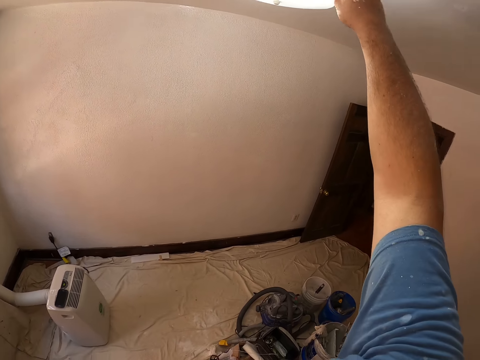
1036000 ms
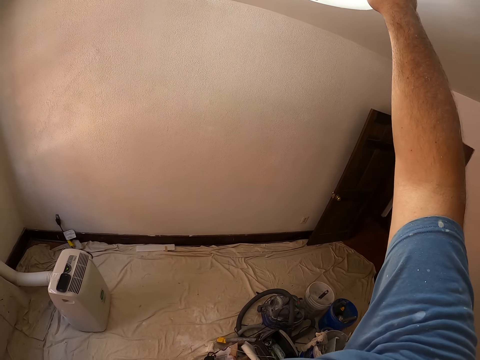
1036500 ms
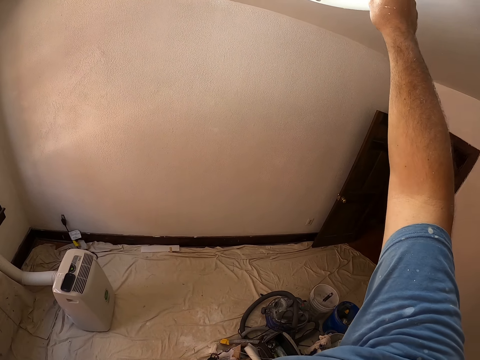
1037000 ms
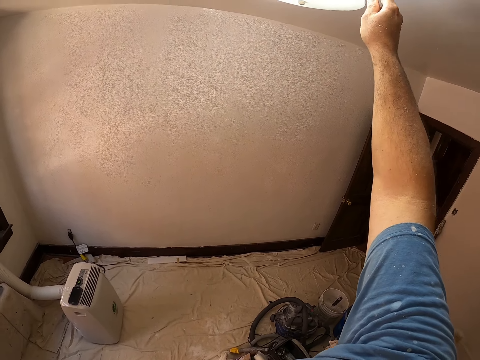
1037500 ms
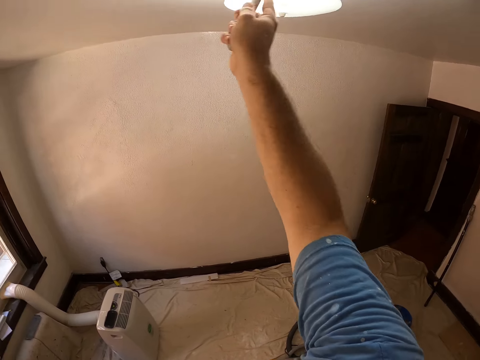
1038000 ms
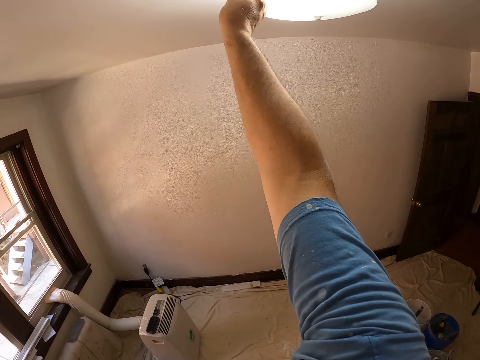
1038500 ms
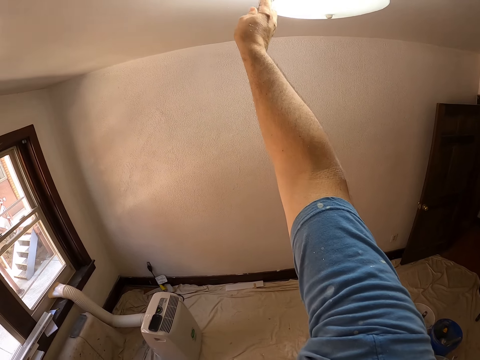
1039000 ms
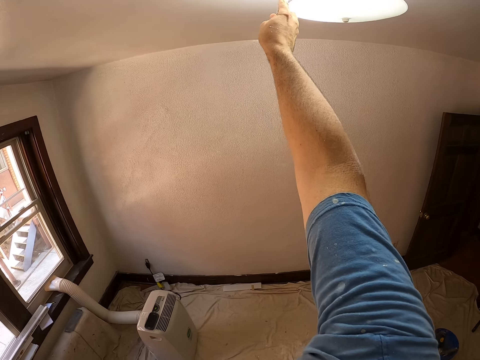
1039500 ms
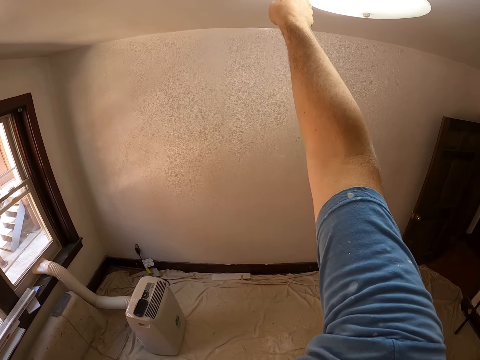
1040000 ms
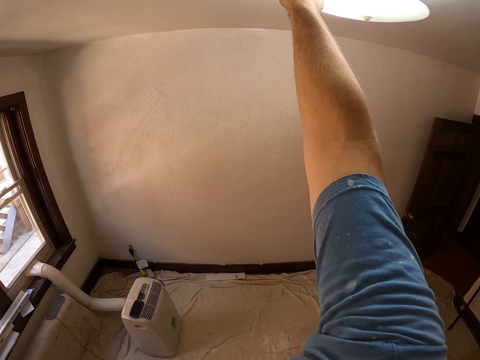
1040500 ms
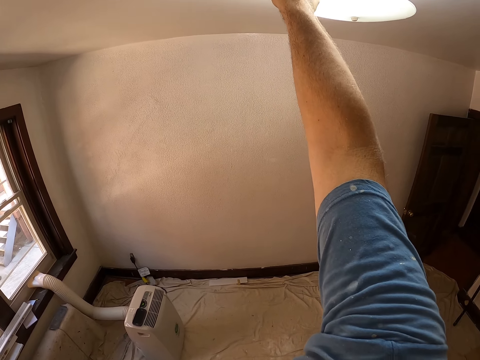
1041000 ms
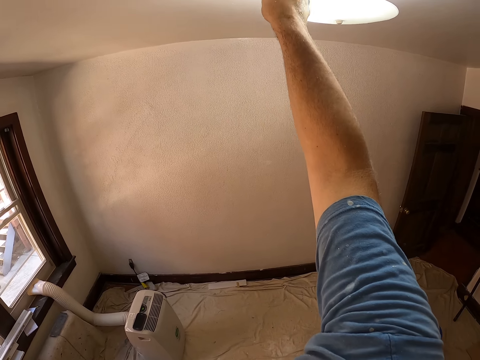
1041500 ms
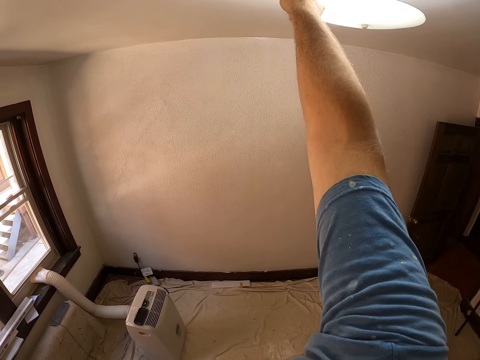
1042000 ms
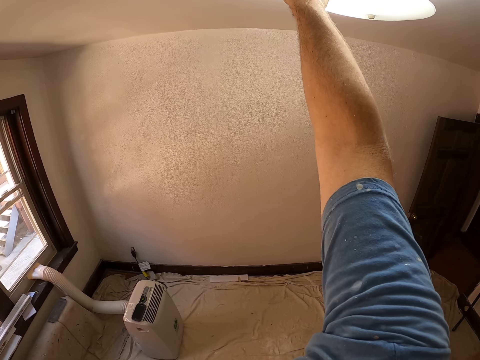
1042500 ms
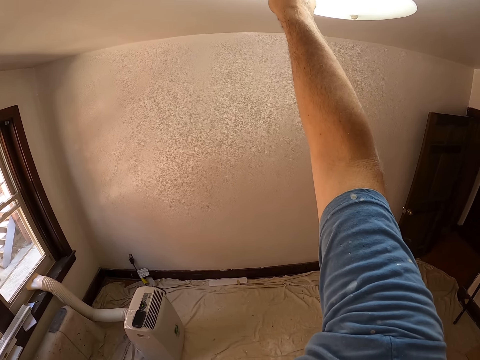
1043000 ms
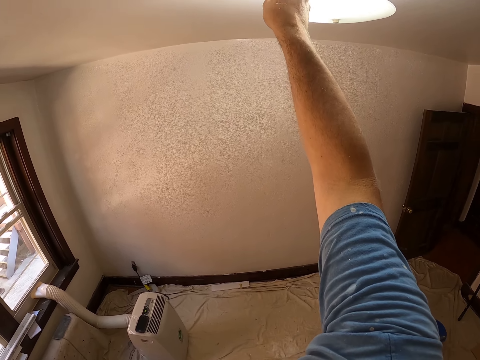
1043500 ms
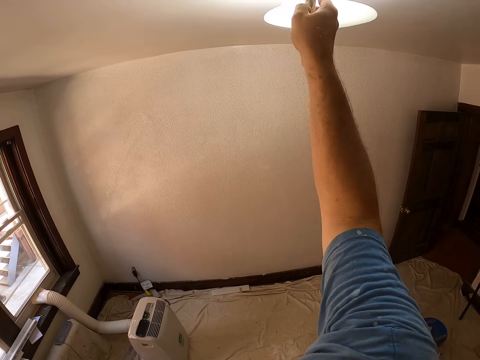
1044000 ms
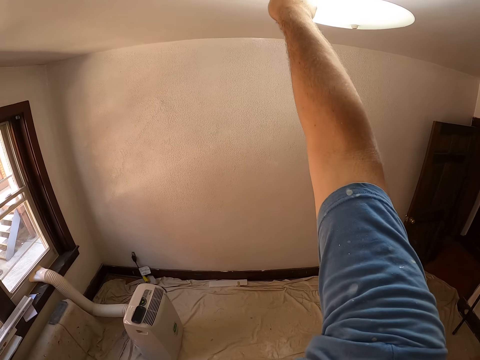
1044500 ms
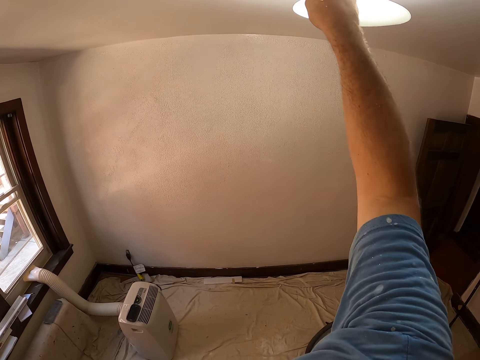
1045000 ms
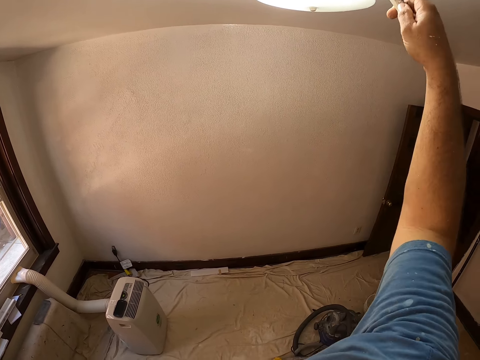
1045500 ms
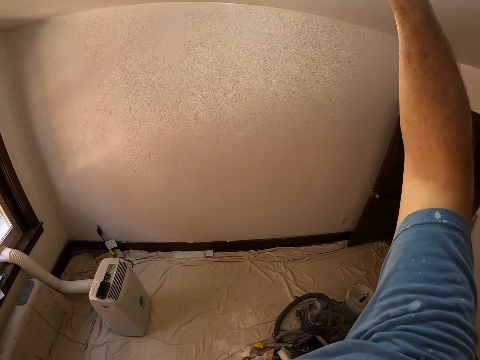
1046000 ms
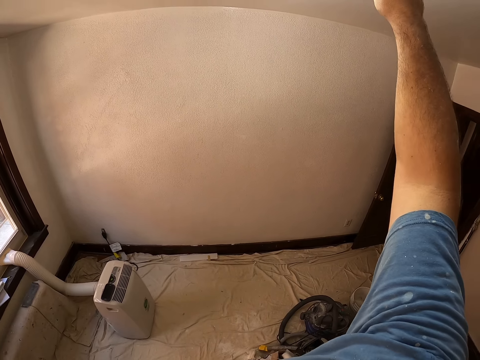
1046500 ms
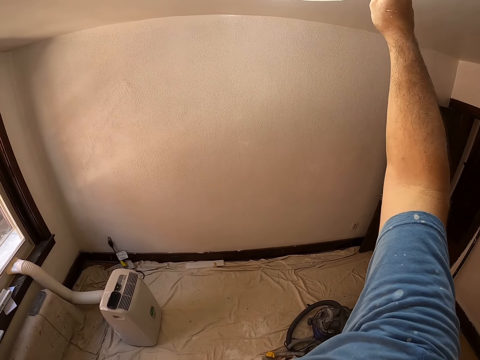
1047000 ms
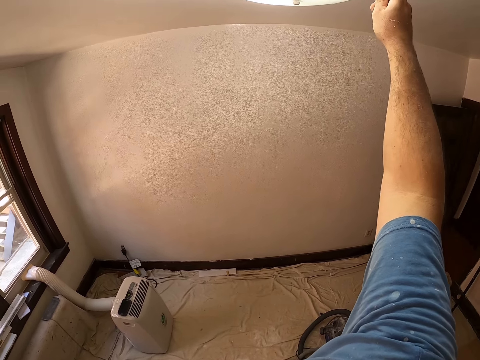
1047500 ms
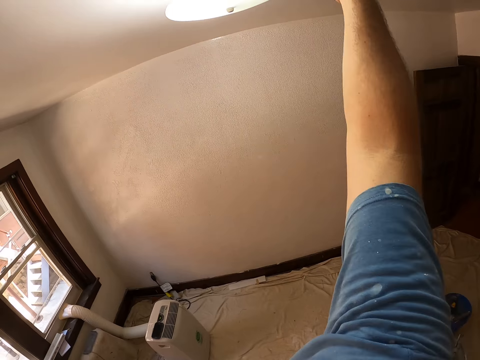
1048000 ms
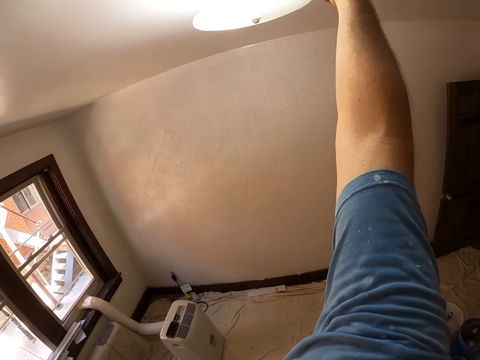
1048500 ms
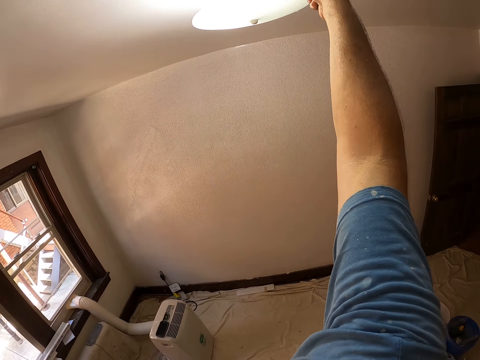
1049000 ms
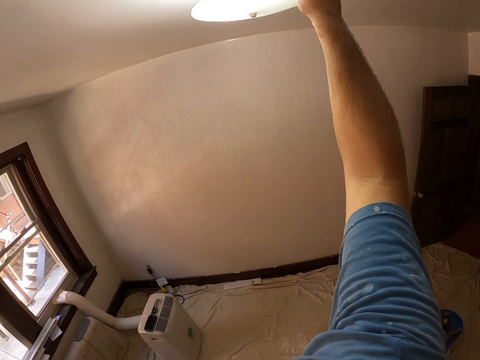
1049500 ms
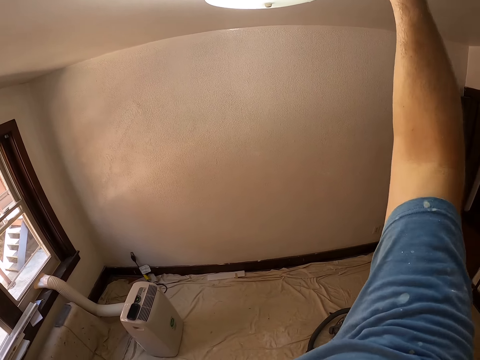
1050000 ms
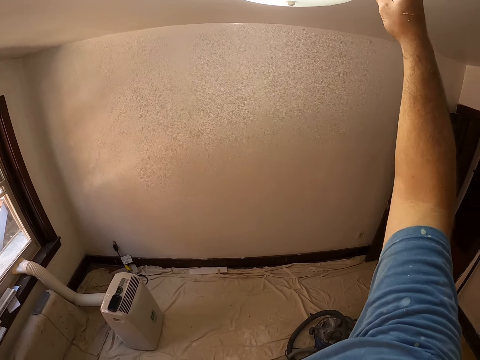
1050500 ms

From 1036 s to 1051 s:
The camera wearer paints the ceiling of the room with the paint brush.

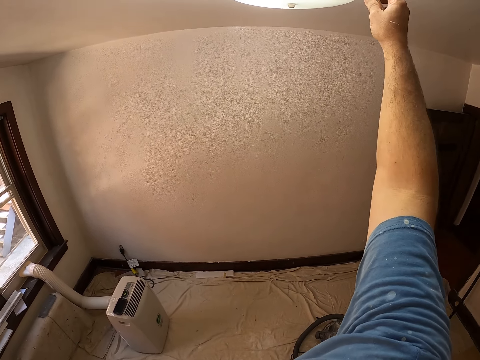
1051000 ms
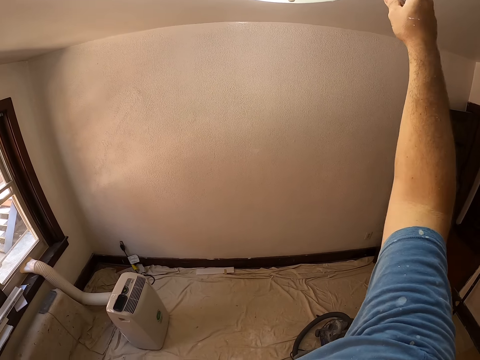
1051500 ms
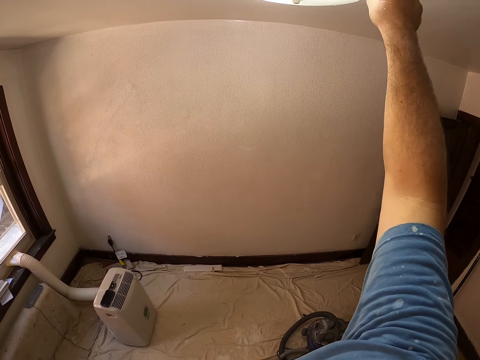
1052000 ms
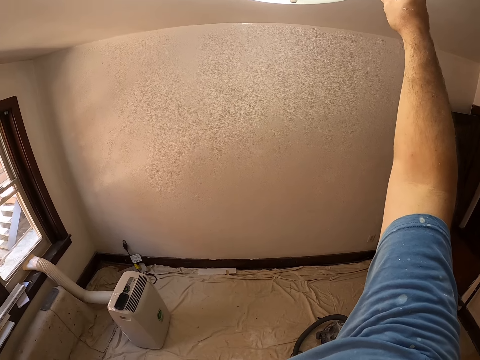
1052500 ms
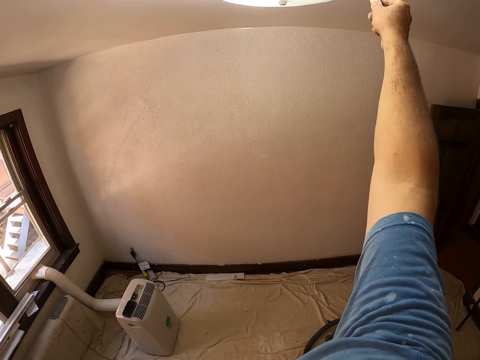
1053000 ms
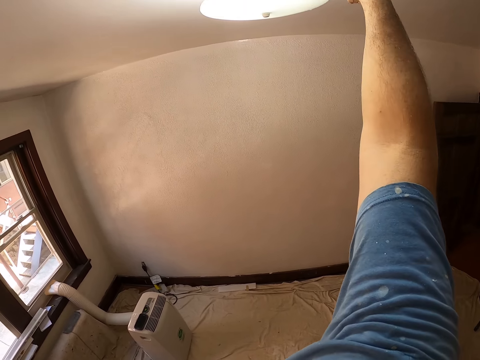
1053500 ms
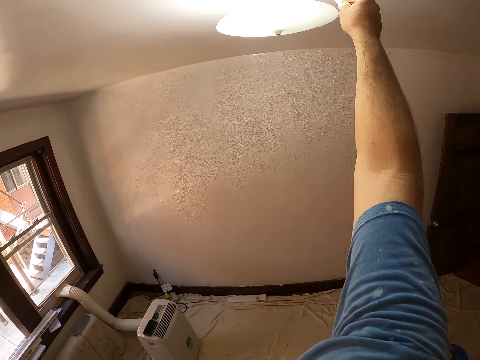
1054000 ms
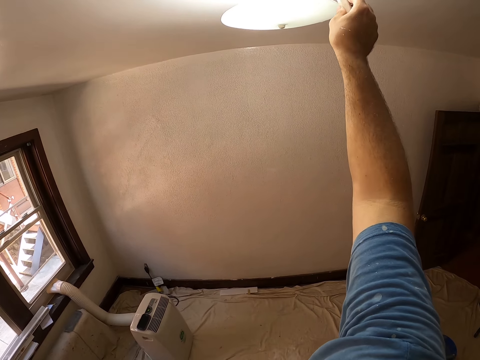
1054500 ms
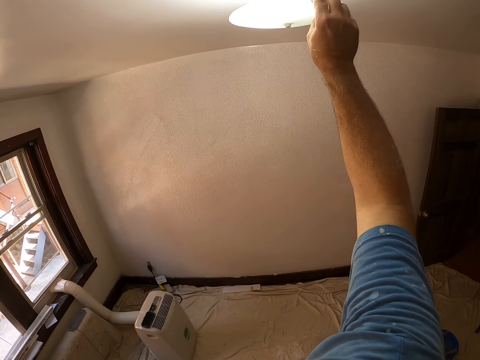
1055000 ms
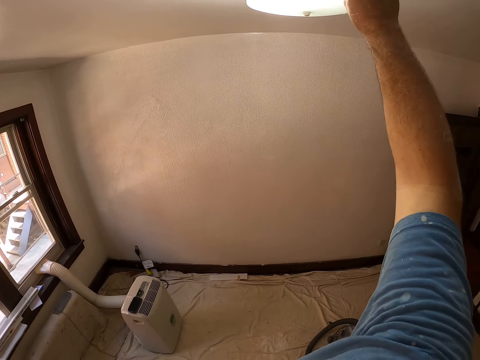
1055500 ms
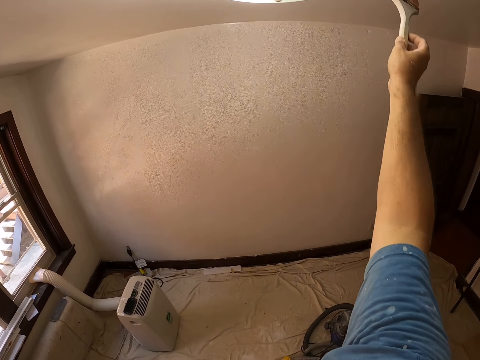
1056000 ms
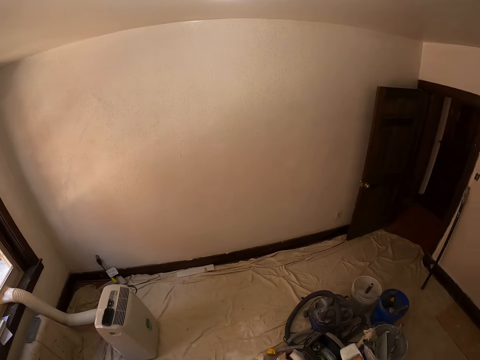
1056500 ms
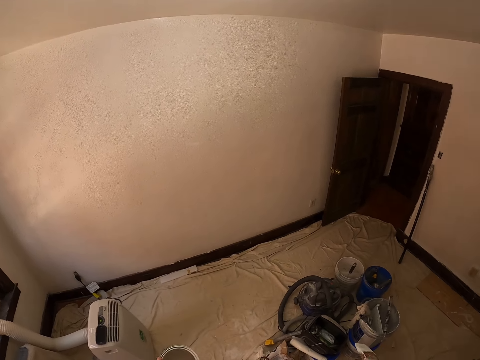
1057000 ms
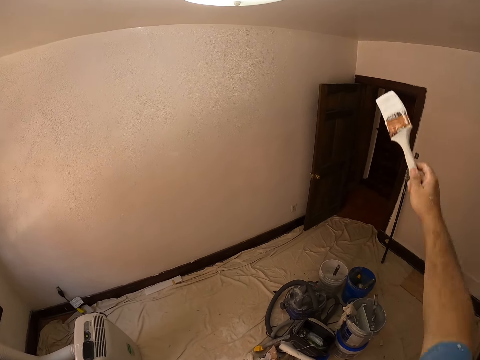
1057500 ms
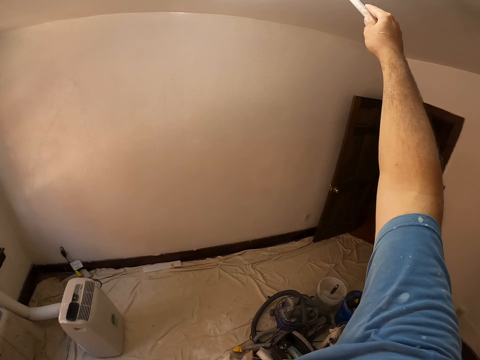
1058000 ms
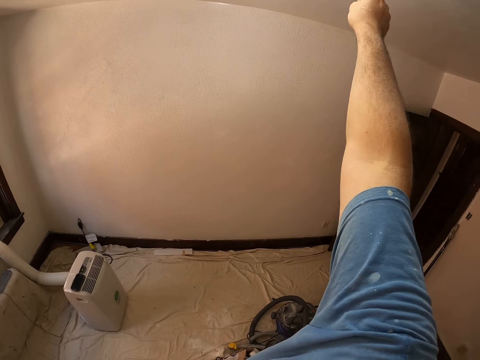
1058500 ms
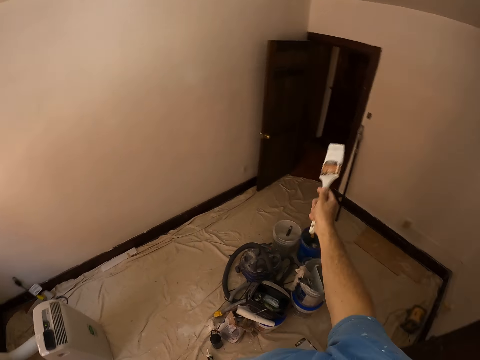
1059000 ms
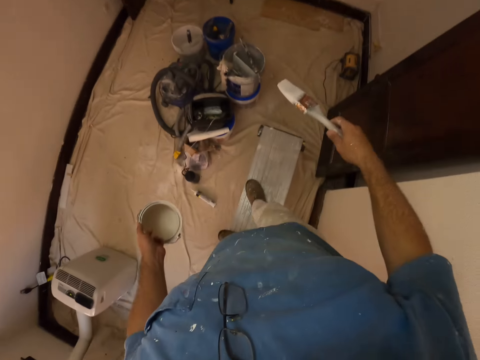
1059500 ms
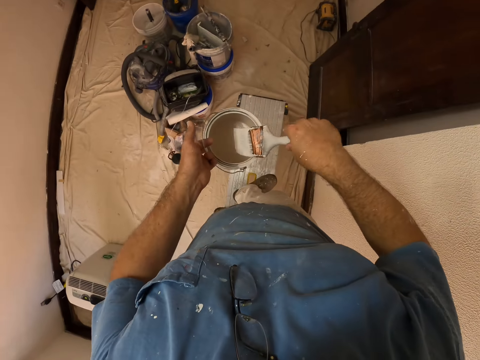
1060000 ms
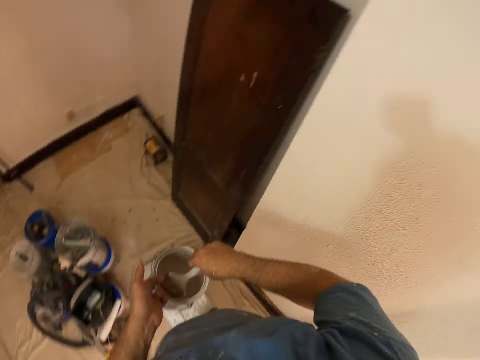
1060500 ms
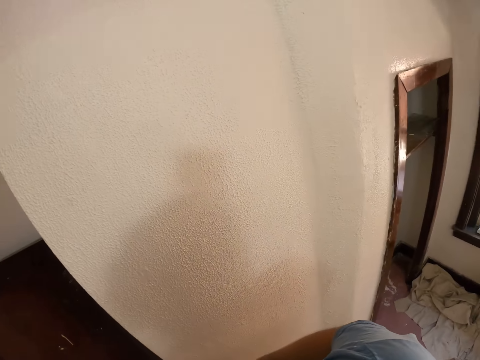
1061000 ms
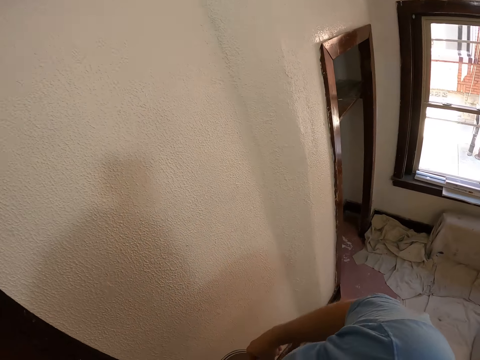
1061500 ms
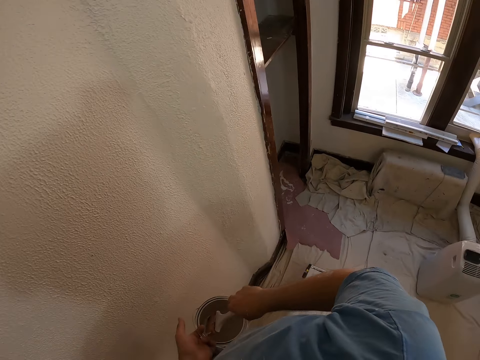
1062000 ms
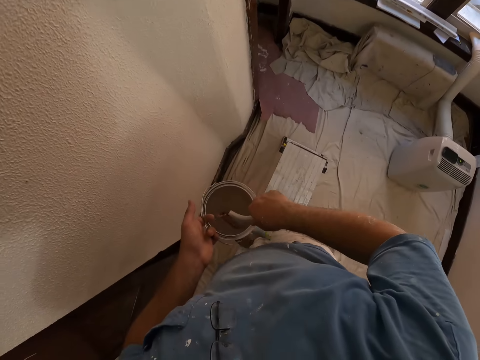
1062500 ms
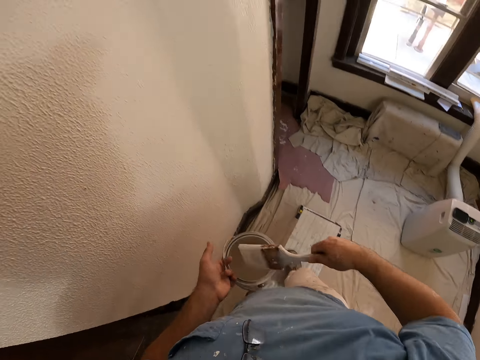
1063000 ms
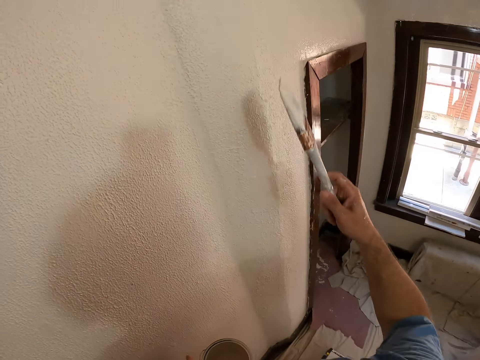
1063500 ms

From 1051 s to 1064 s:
The camera wearer withdraws their hand from the wall. They lift their hand to paint. They dip the paint brush in the paint bucket. They turn around.
